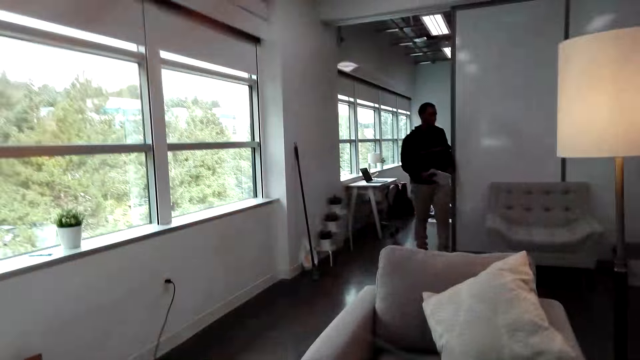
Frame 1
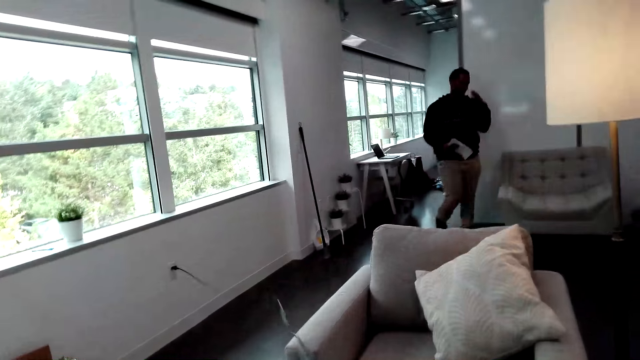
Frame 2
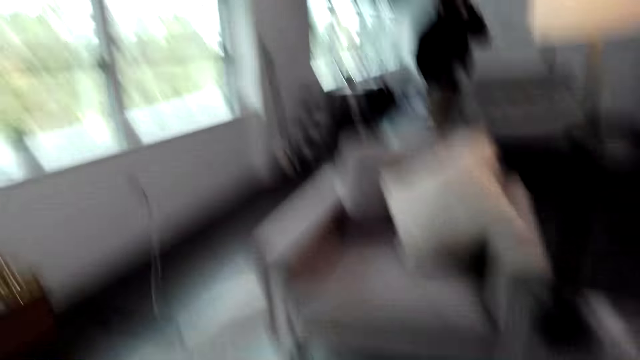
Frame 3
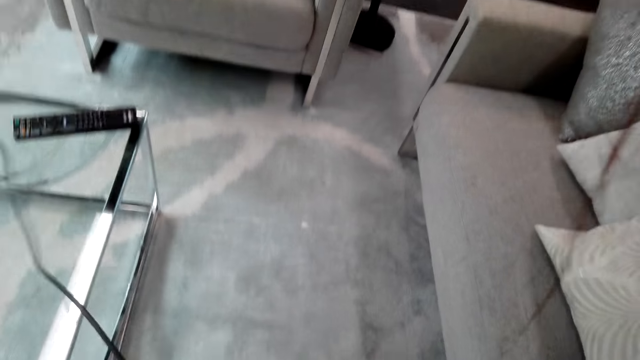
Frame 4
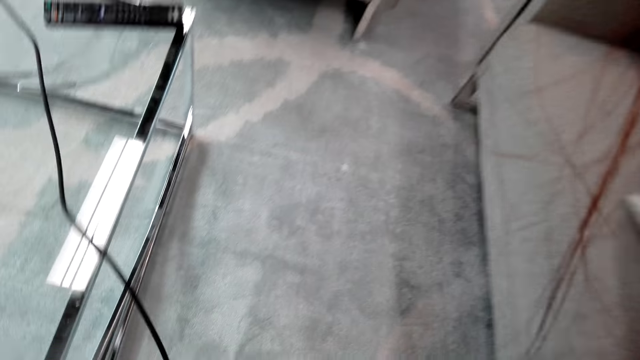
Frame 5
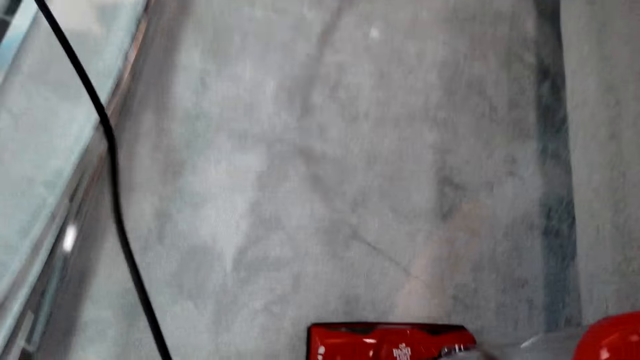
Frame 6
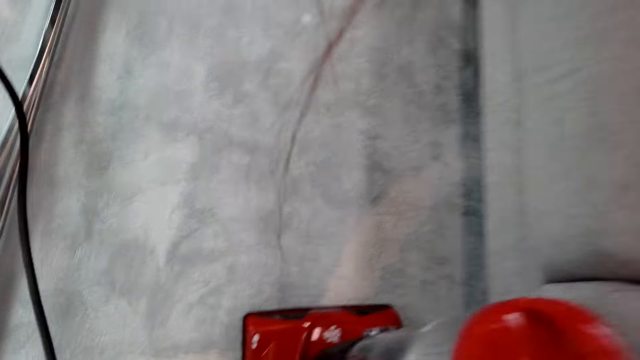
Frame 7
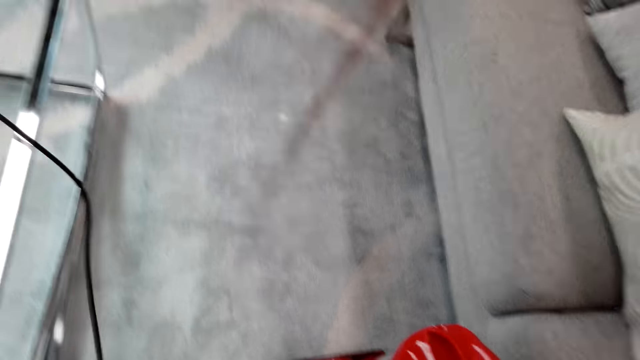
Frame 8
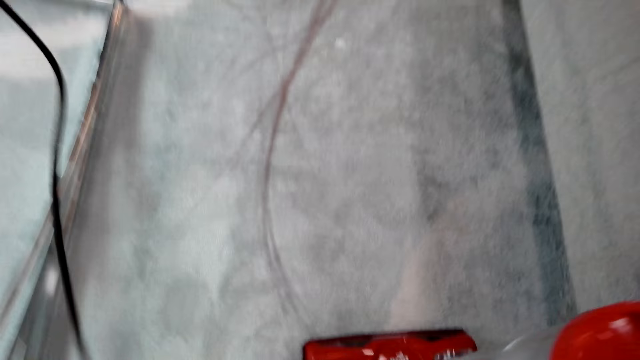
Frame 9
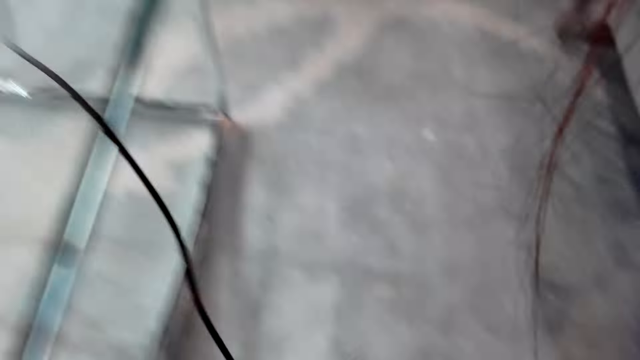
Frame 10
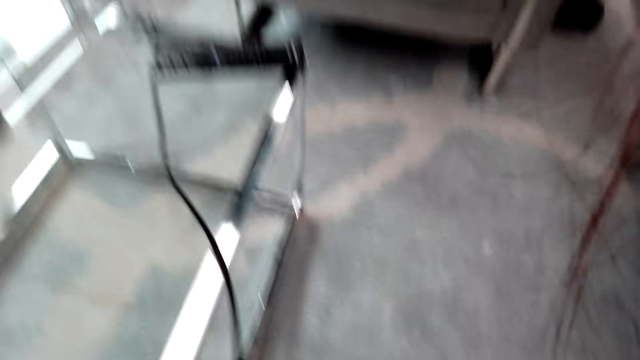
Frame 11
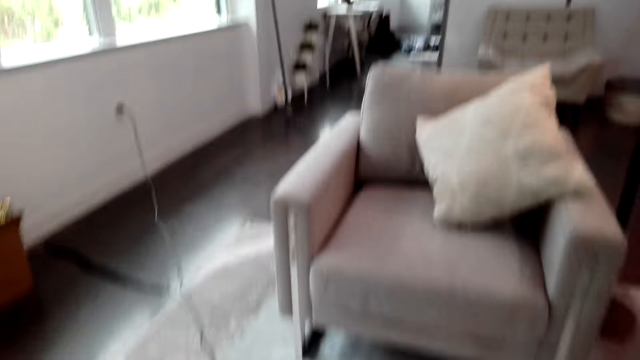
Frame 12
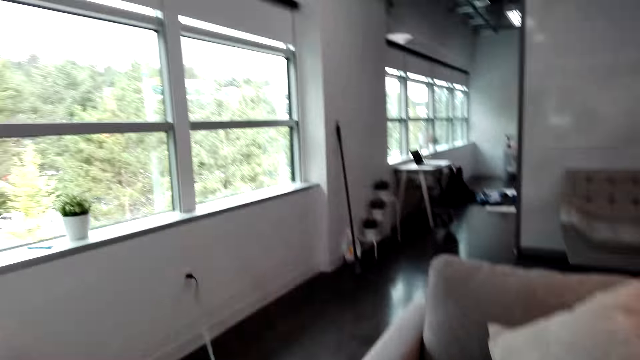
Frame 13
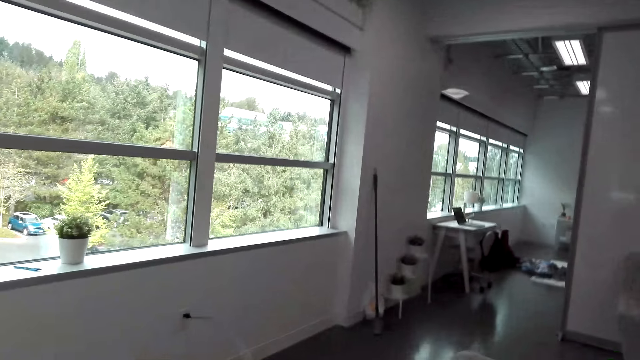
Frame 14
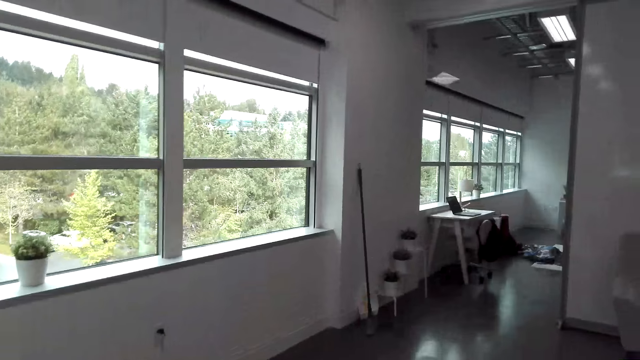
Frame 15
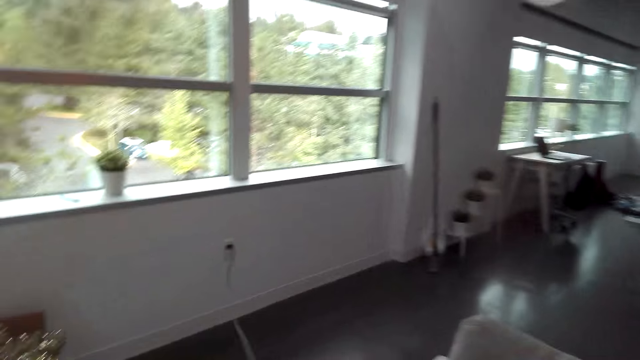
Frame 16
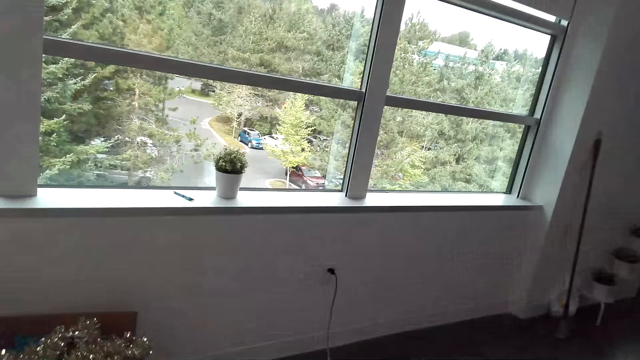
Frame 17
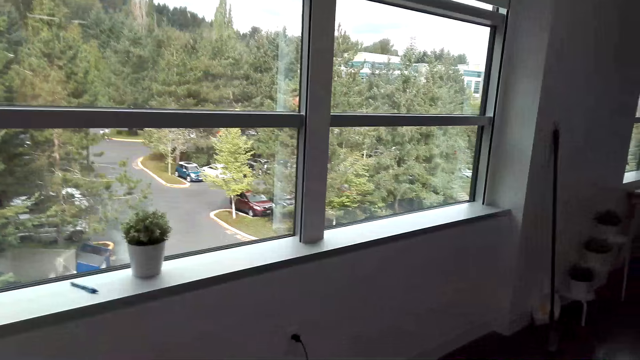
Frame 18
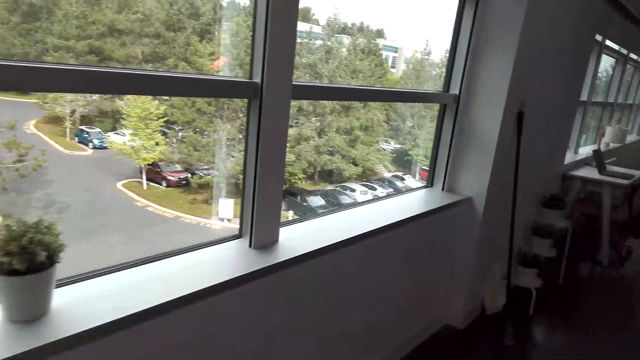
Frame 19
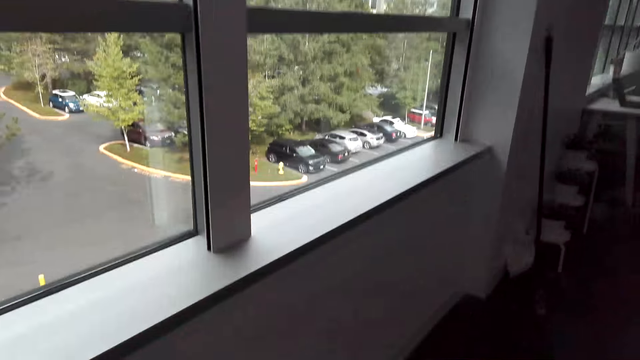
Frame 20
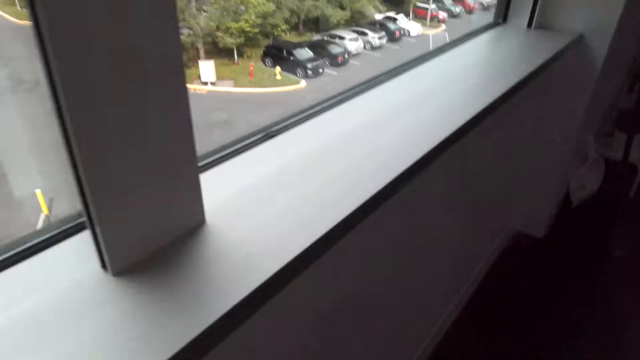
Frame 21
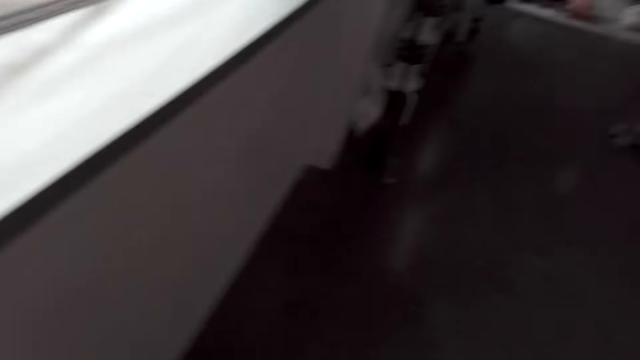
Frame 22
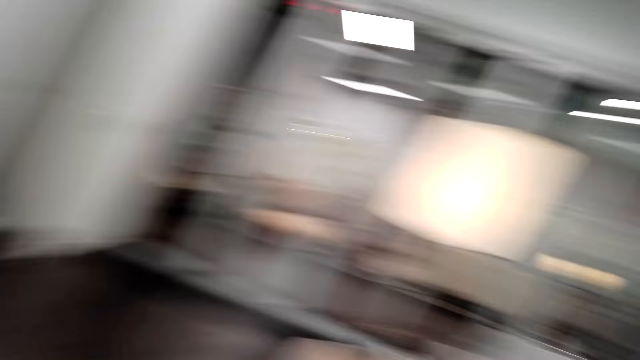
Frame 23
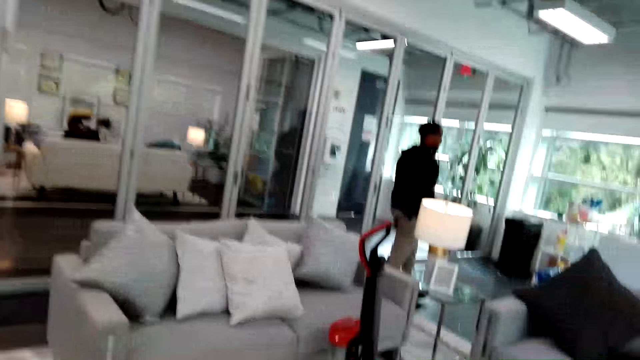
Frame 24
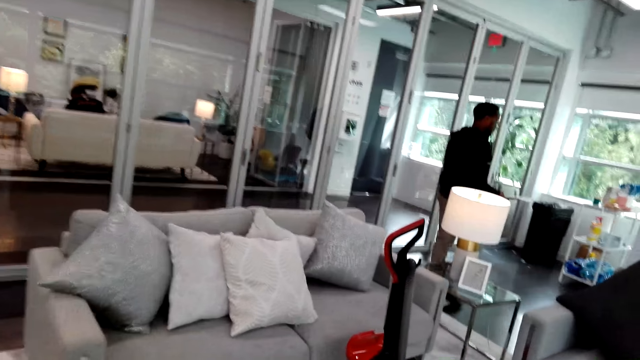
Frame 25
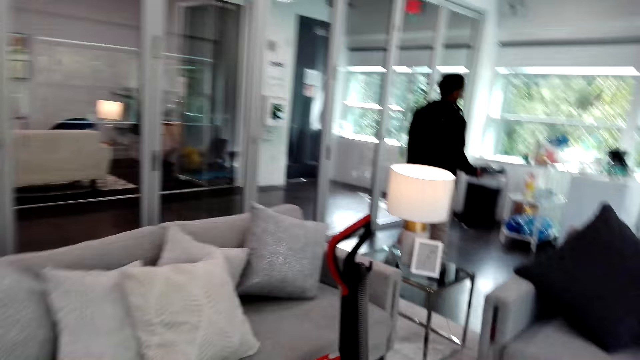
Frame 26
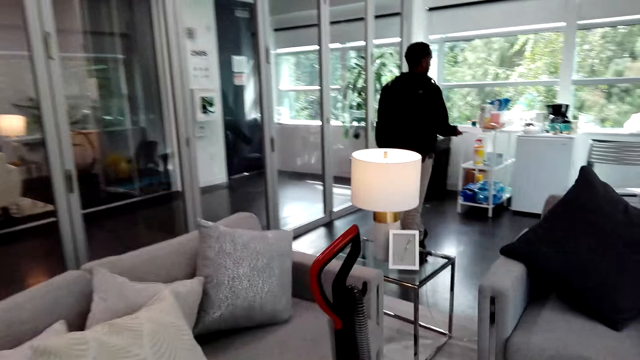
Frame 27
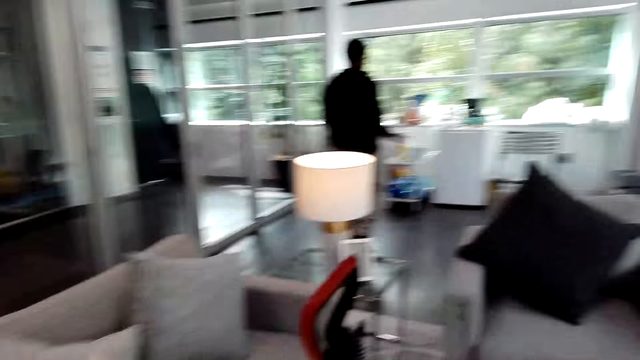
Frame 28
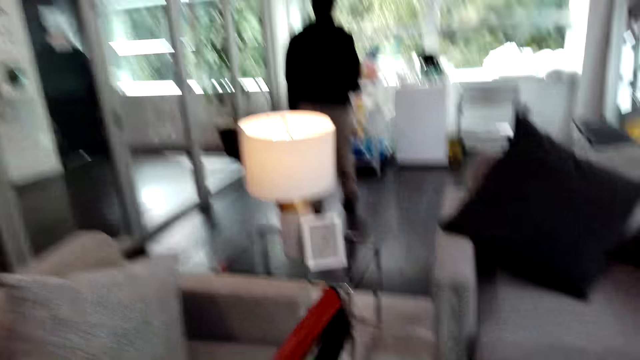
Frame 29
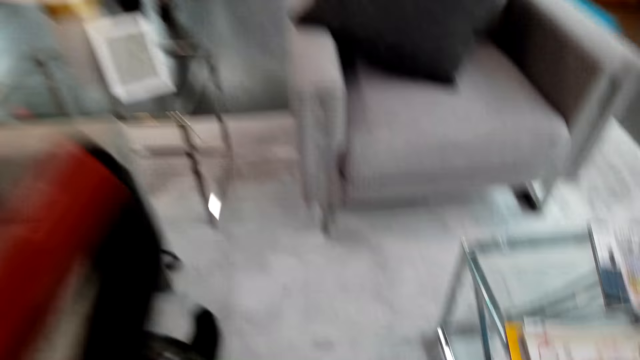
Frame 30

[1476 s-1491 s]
The camera wearer pulls the vacuum cable. A person walks around. The camera wearer walks to the socket. They unplug the vacuum cable and walk to the vacuum near the table.

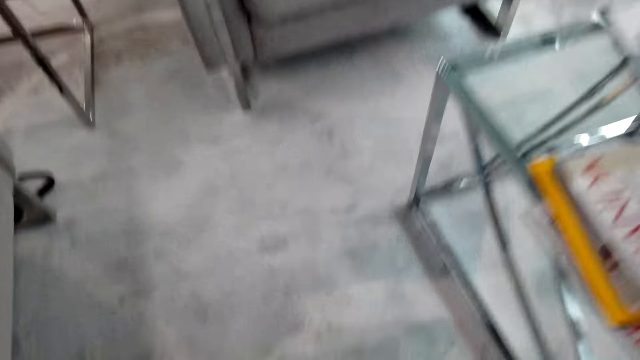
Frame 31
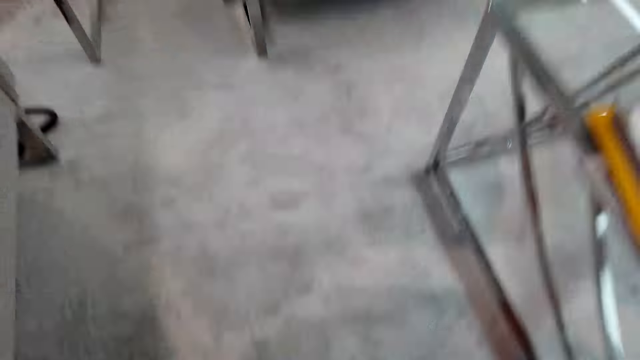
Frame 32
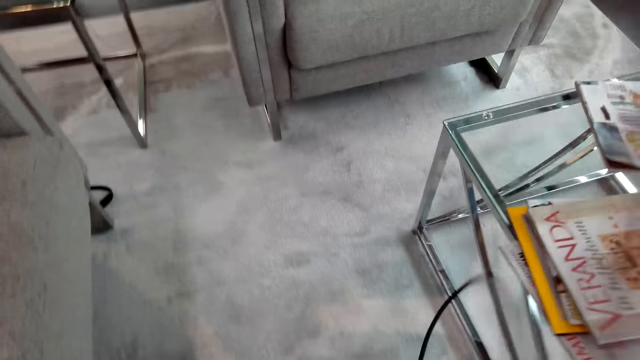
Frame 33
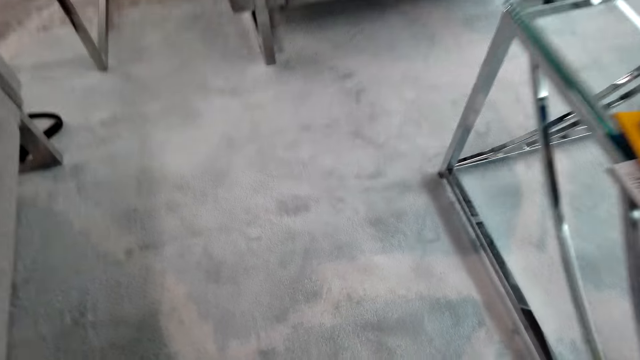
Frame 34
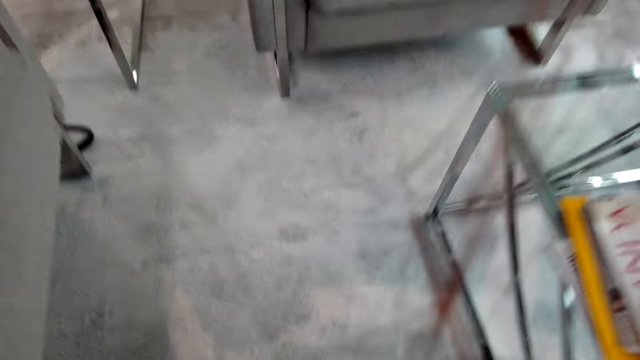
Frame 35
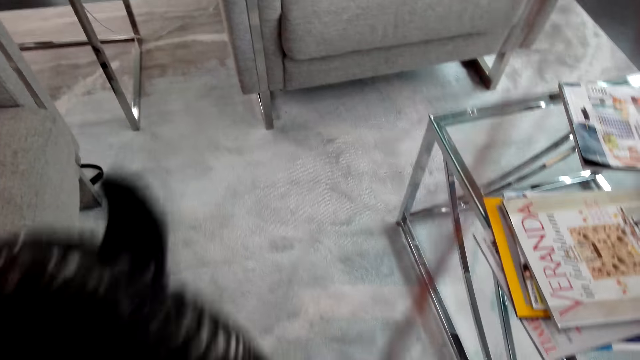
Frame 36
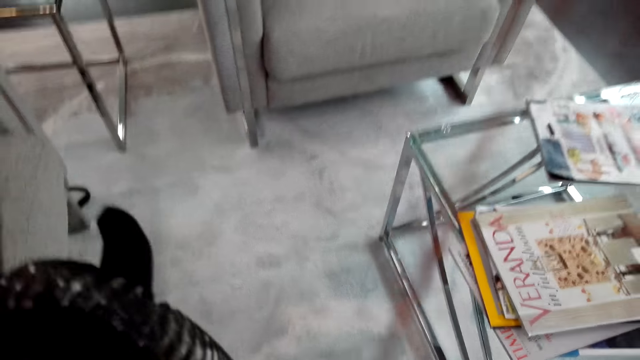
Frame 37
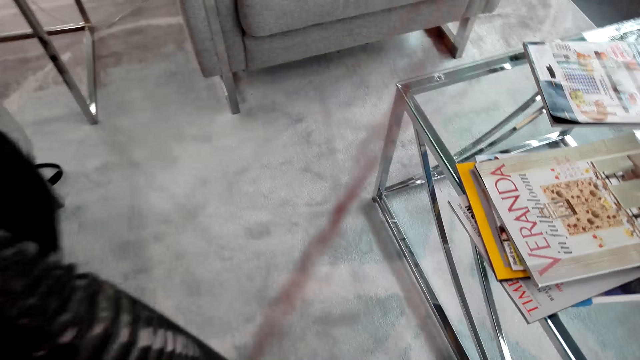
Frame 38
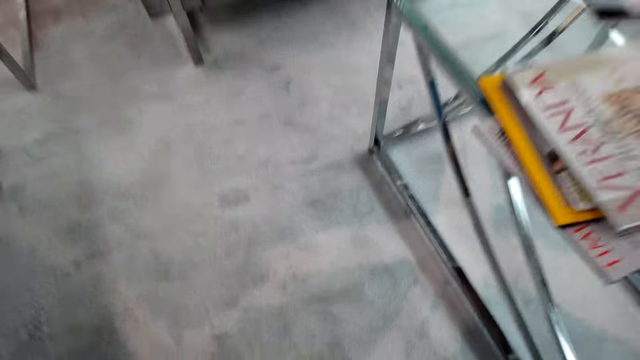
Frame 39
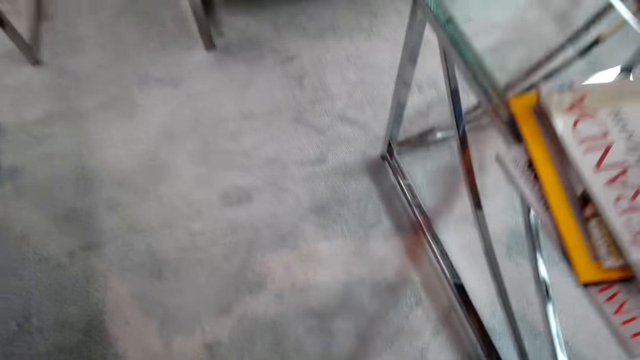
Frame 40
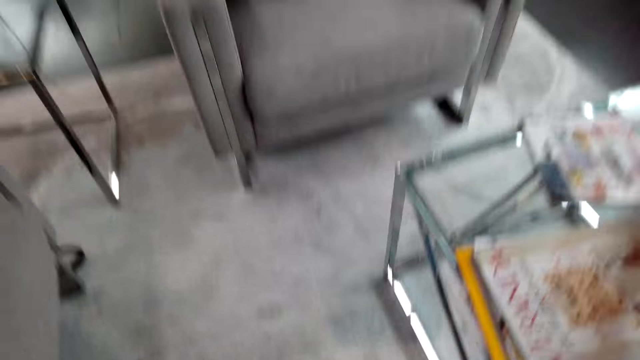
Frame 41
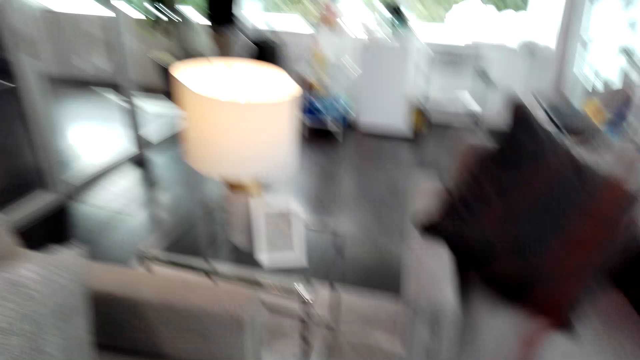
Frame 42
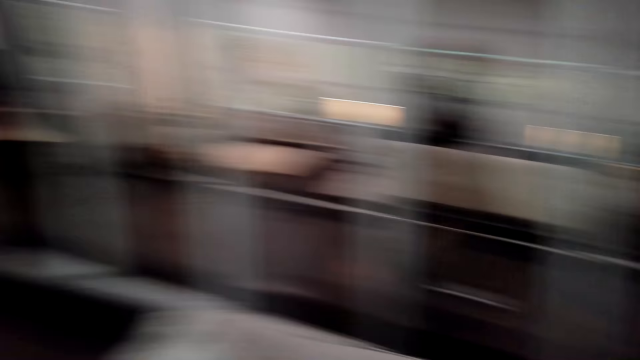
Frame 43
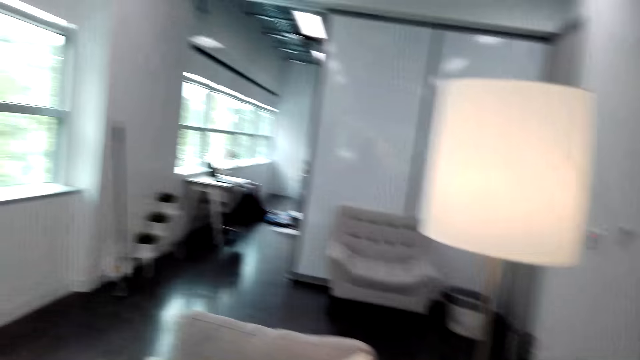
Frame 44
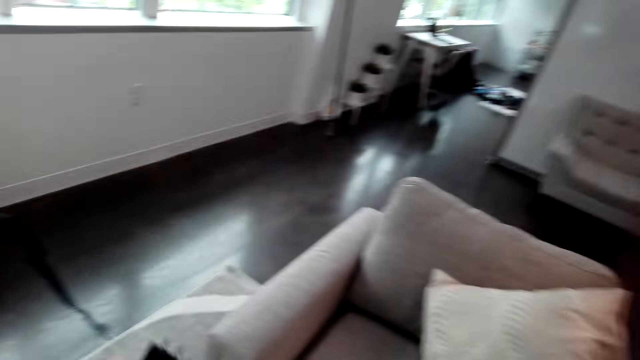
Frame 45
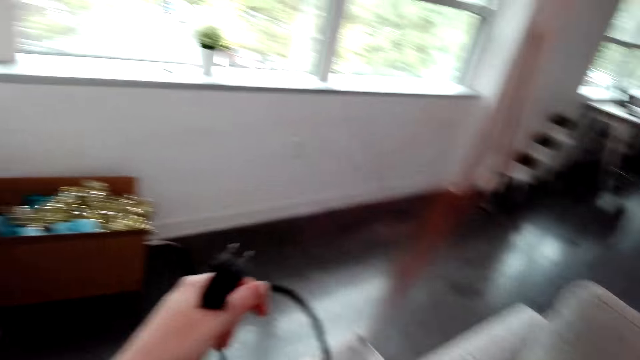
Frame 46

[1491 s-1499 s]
The camera wearer walks with the vacuum.
